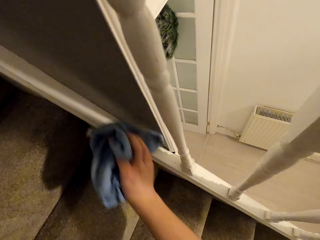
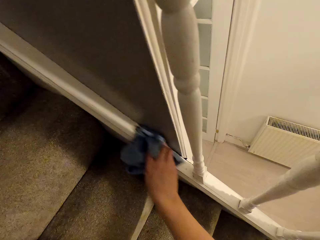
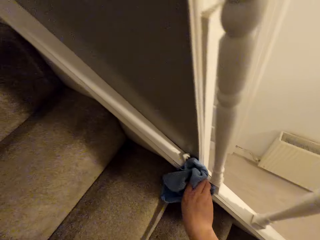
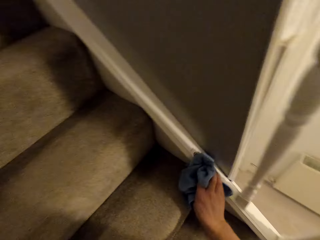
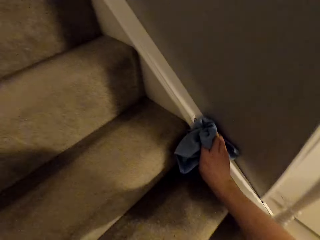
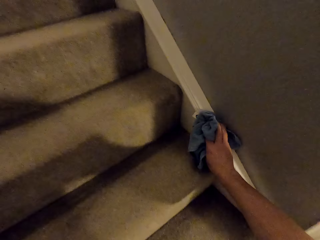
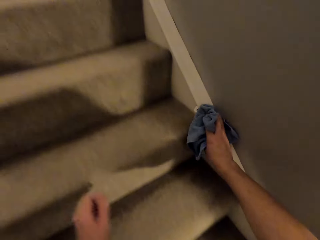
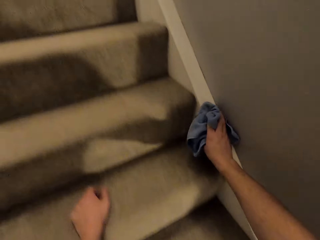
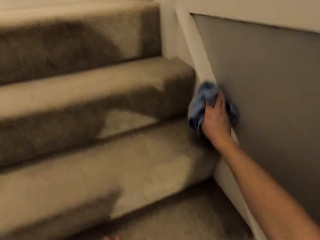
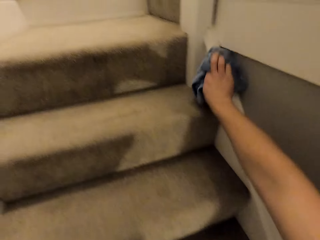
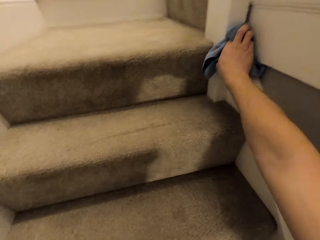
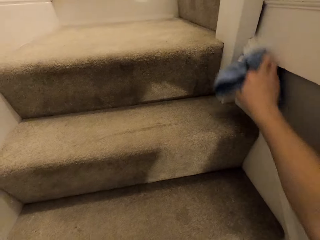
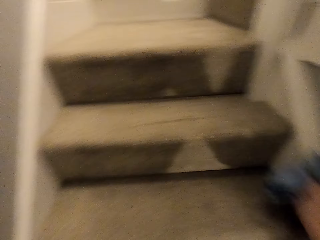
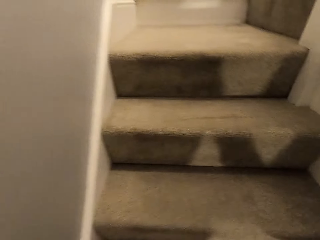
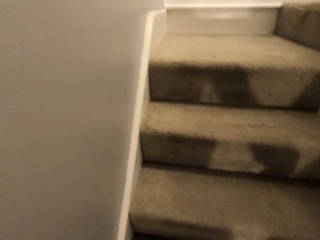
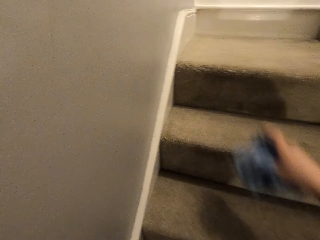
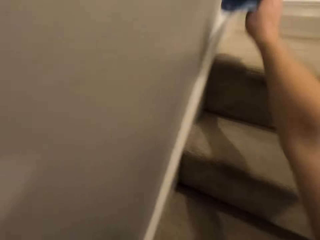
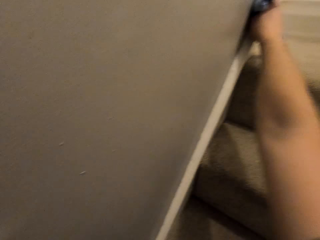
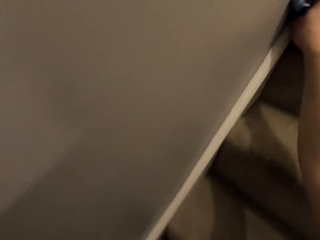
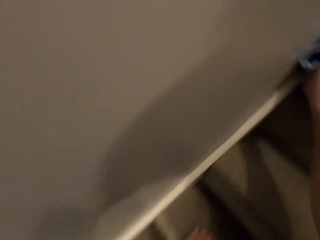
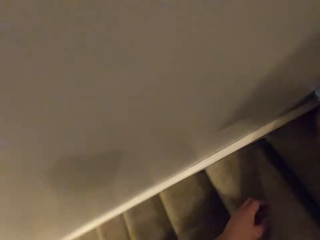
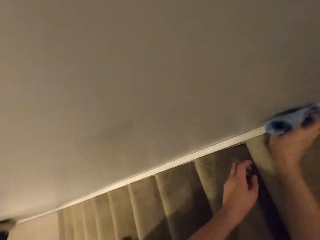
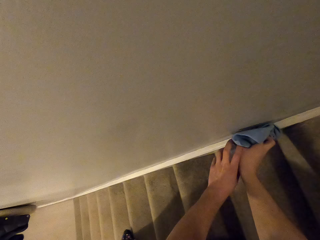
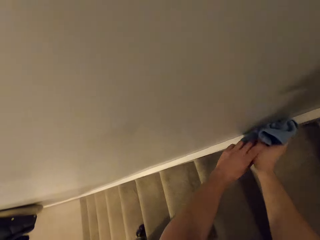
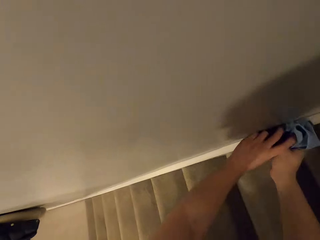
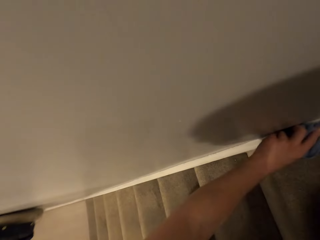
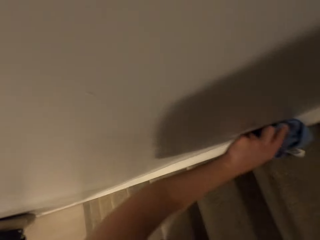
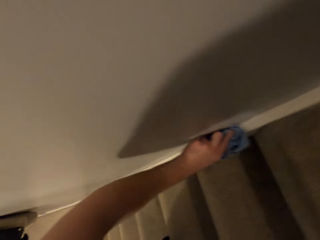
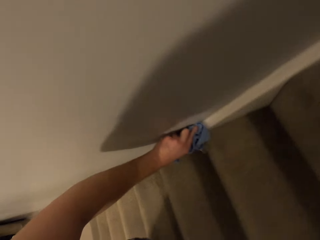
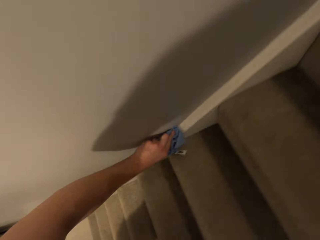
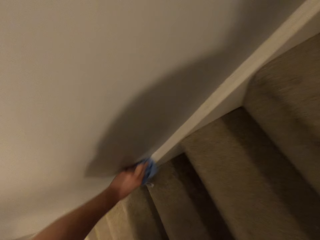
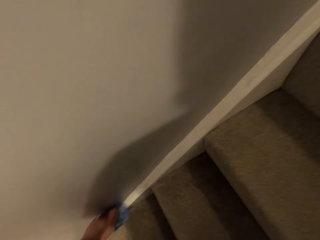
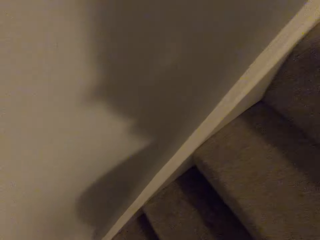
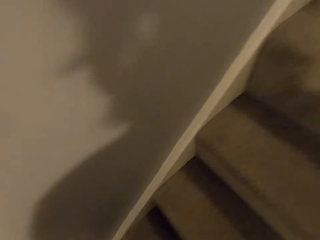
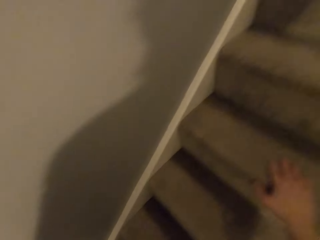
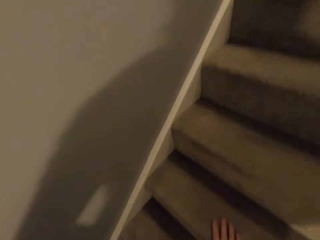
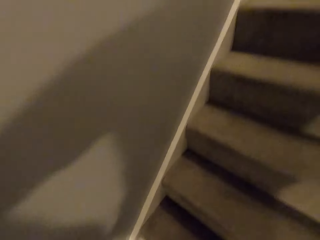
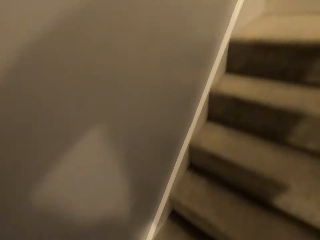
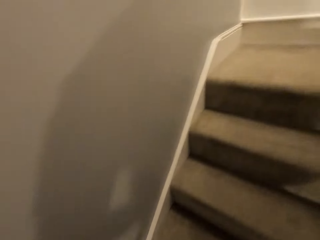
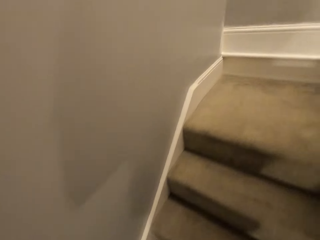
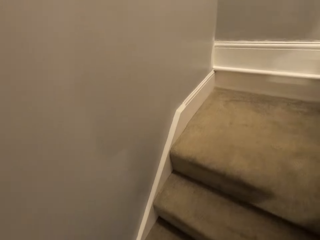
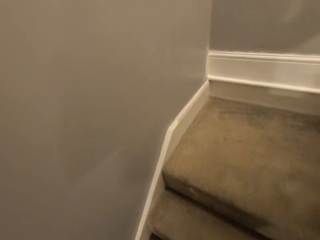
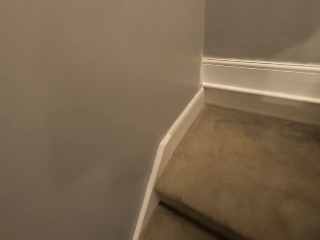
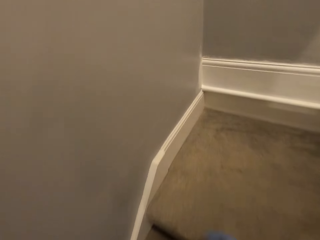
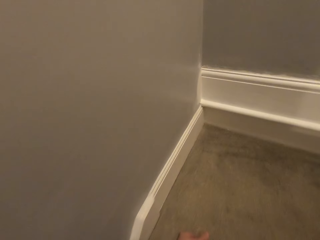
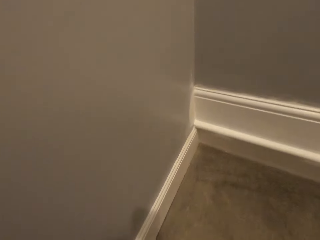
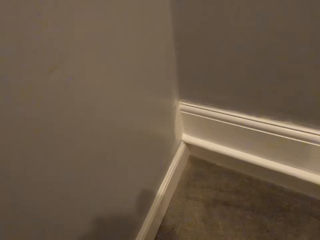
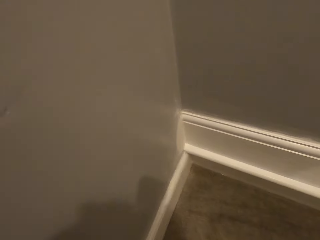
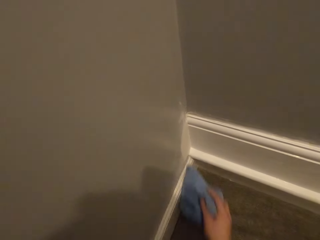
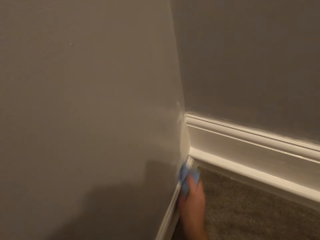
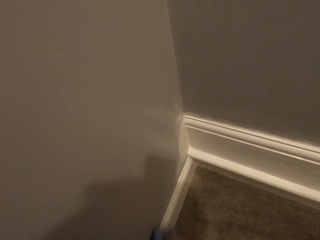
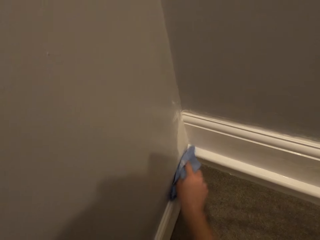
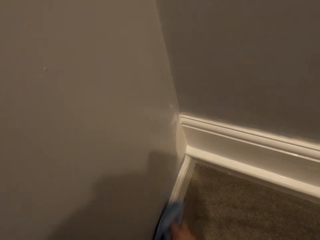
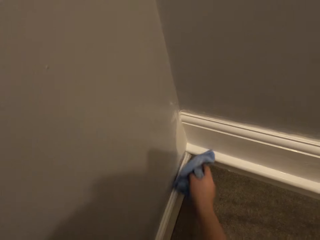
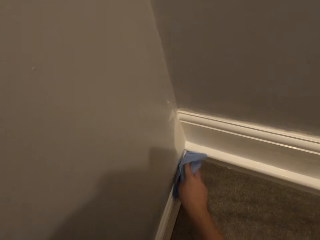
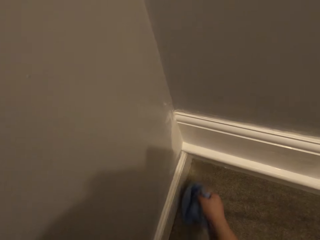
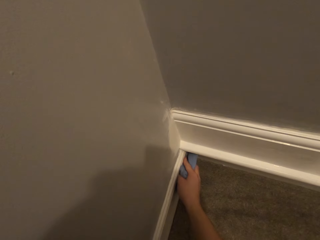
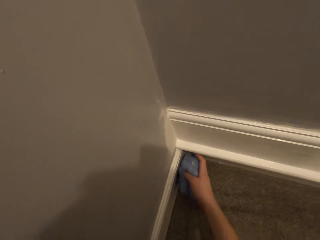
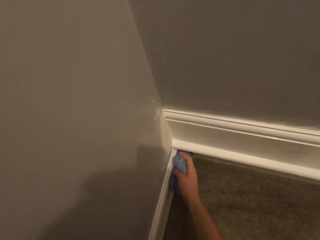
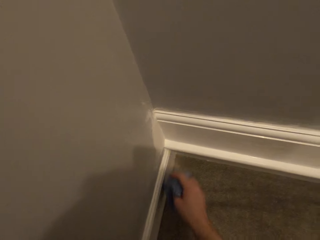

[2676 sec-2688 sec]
The camera wearer wipes the skirting with a piece of cloth. They wipe the staircase edge with the piece of cloth. They hold the piece of cloth with the left hand.

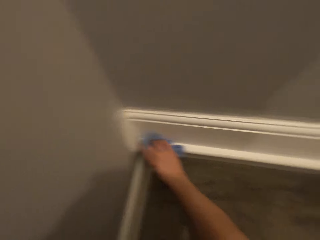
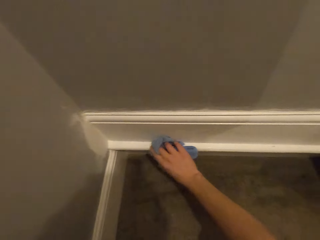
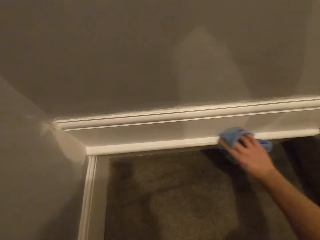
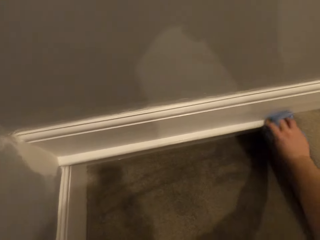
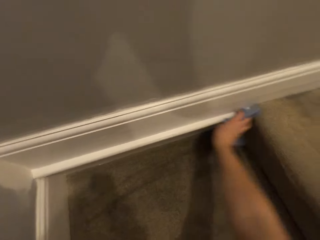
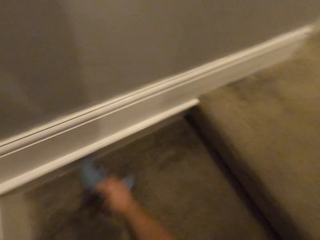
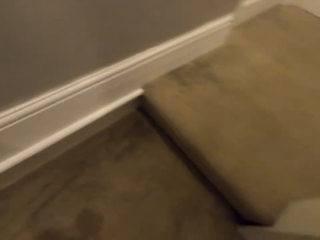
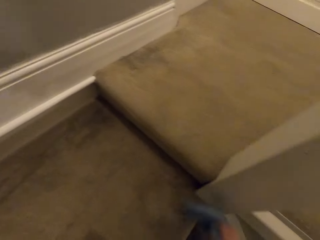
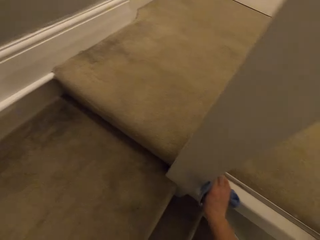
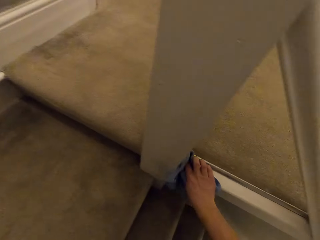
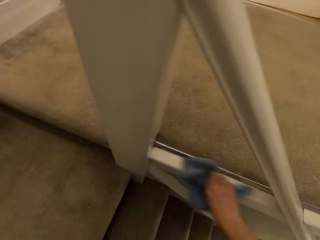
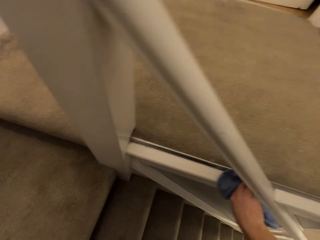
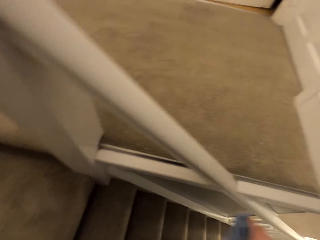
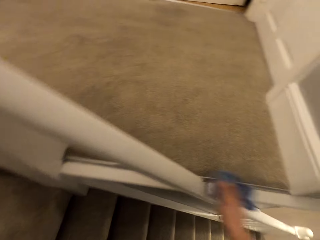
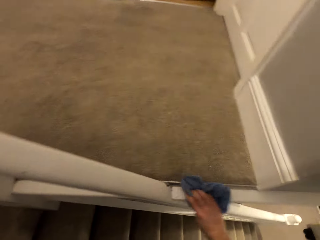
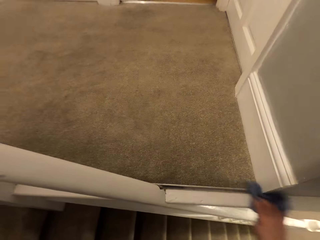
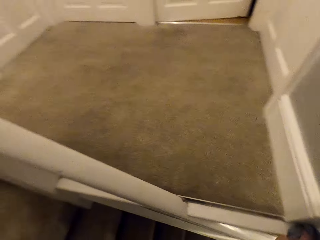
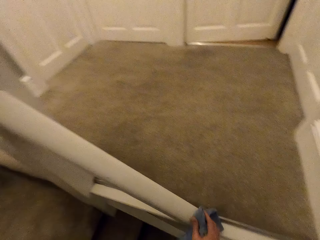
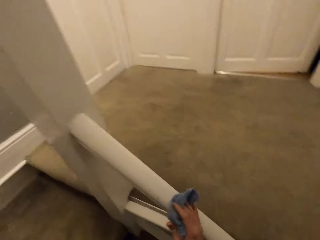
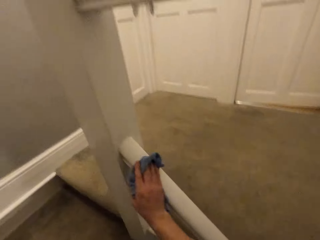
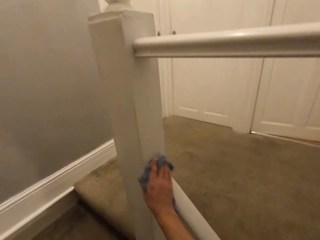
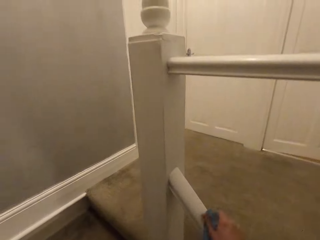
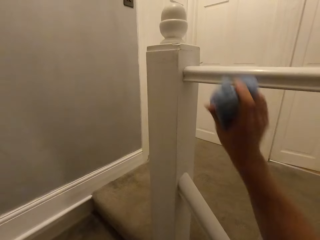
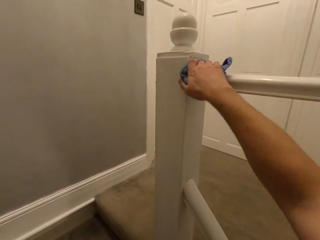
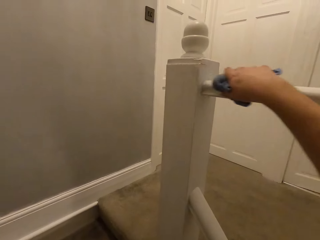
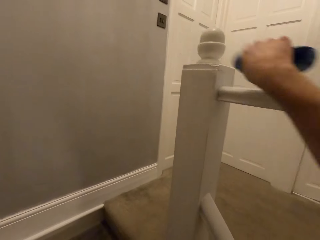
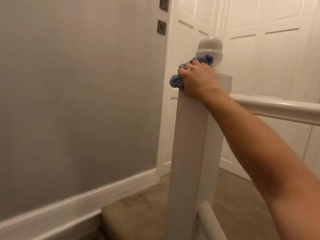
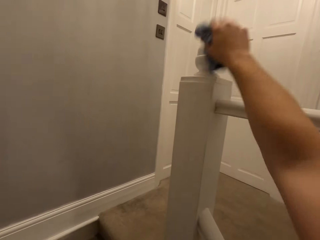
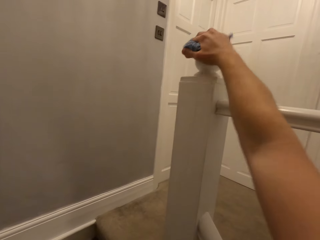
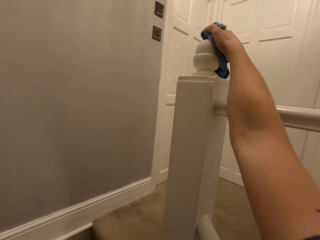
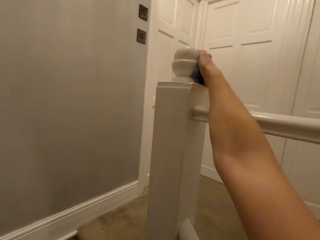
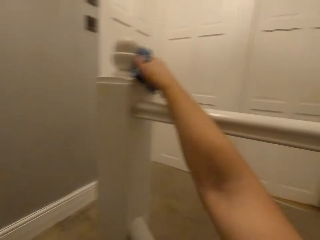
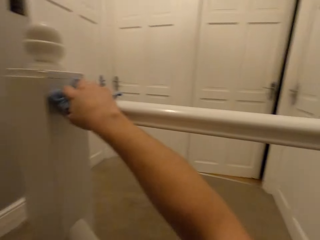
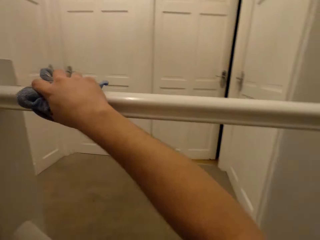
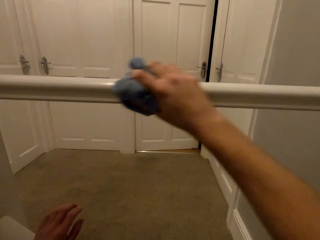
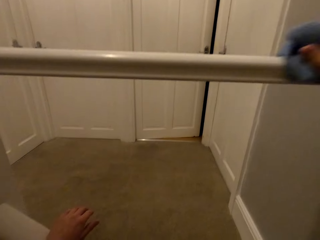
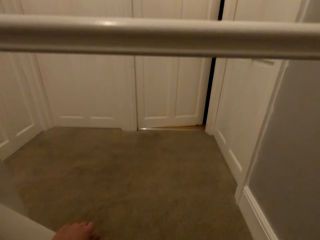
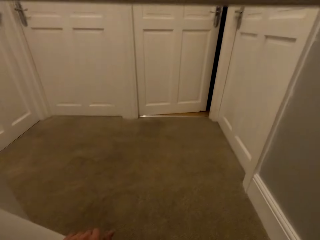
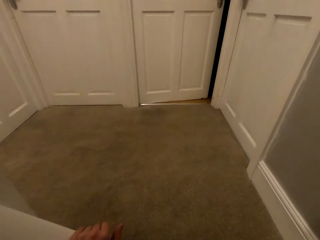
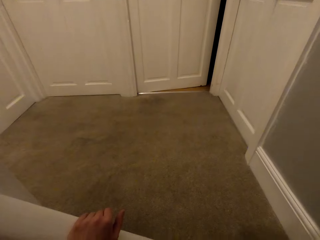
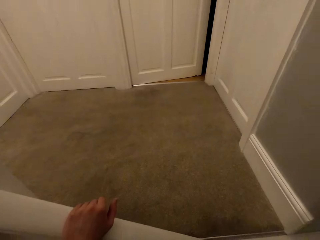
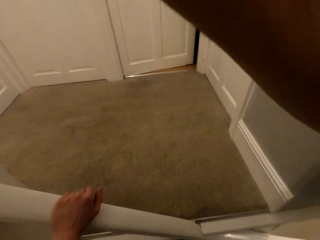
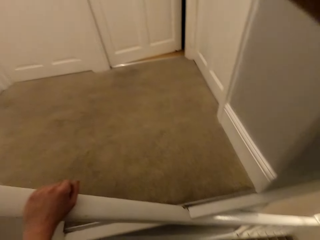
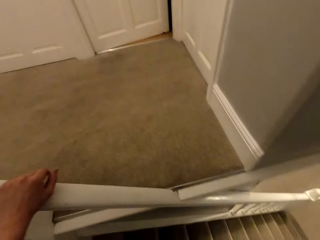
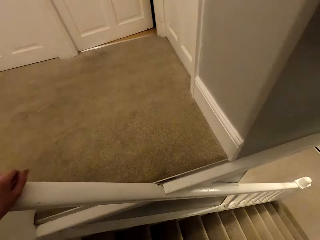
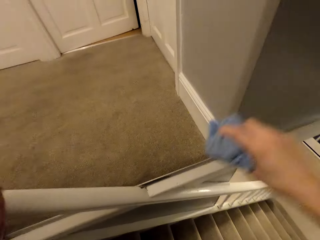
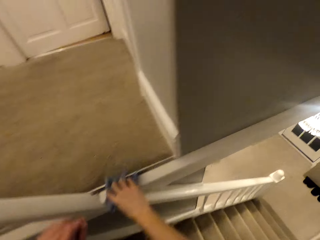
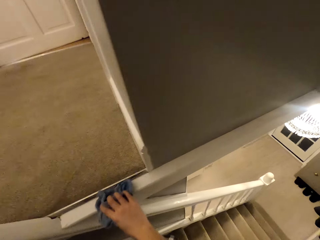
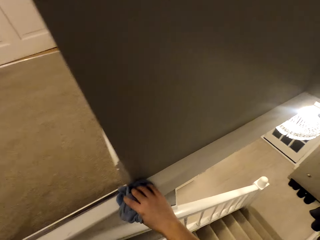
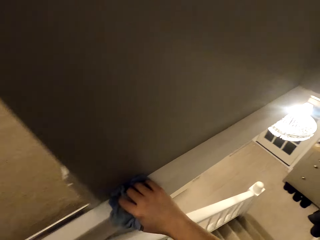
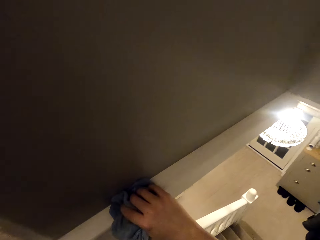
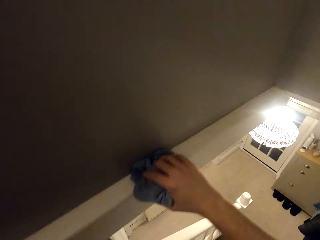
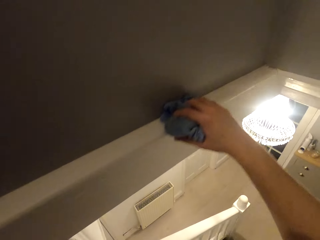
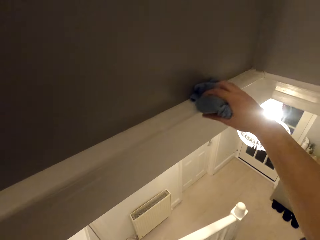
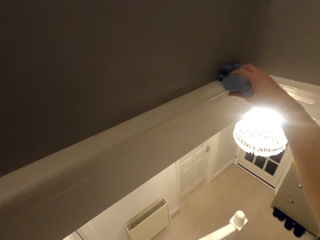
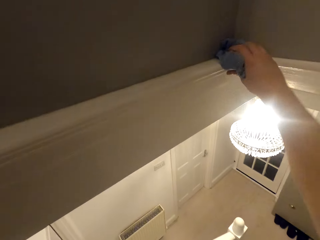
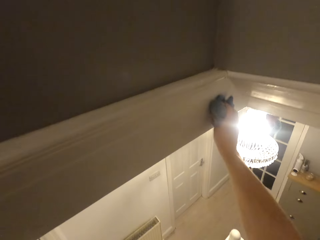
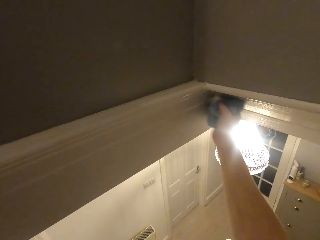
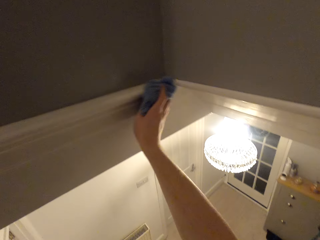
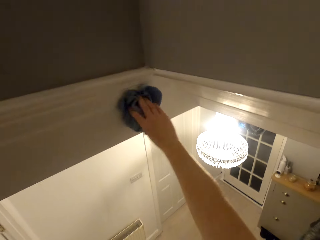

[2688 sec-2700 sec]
The camera wearer wipes the staircase handrail. They wipe the skirting with a piece of cloth.
